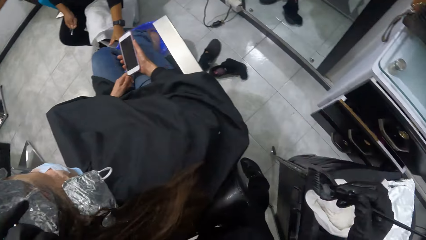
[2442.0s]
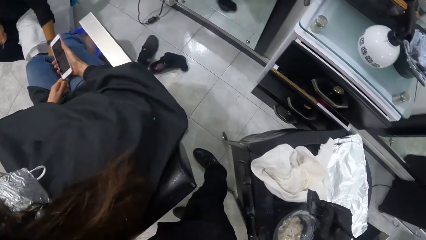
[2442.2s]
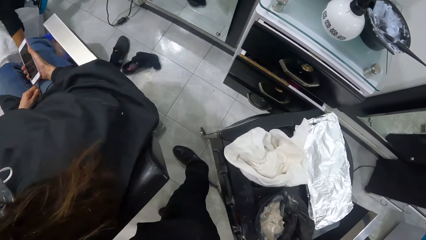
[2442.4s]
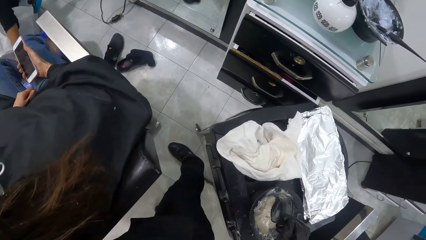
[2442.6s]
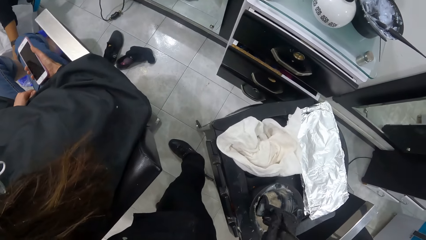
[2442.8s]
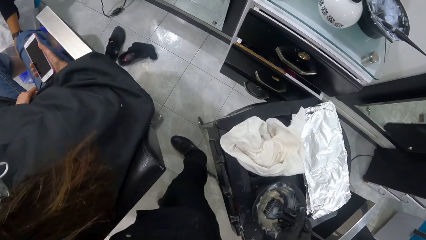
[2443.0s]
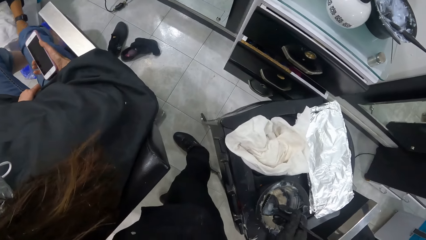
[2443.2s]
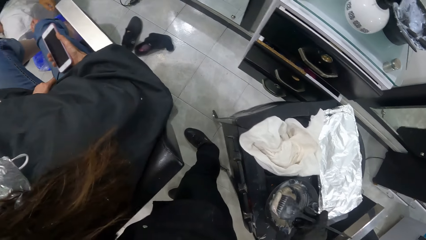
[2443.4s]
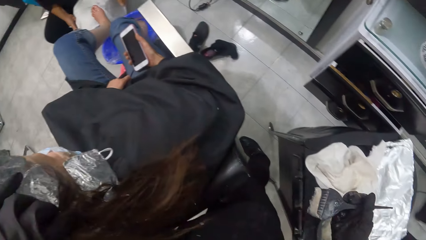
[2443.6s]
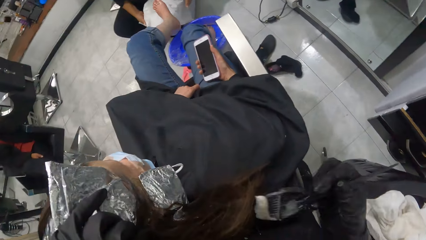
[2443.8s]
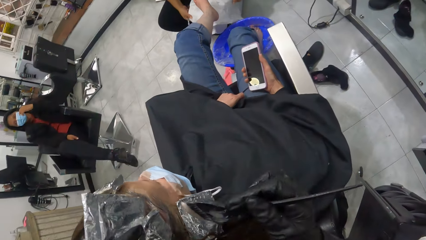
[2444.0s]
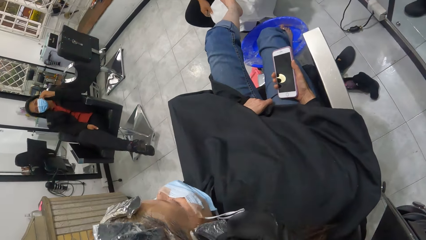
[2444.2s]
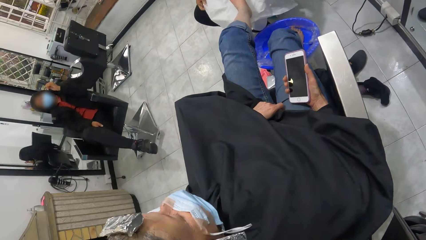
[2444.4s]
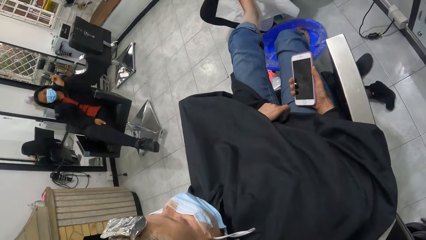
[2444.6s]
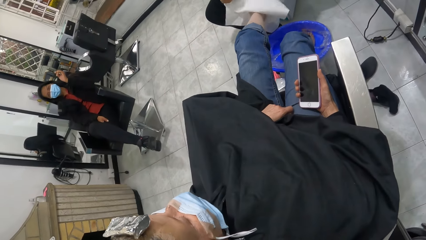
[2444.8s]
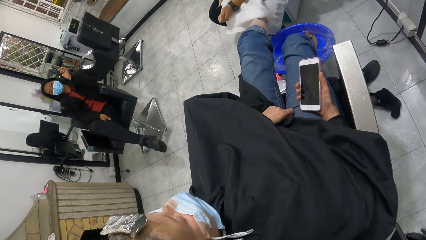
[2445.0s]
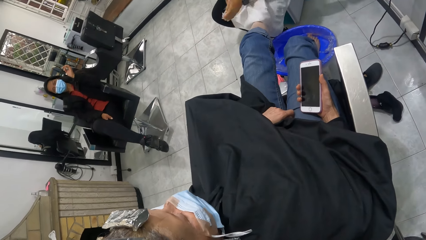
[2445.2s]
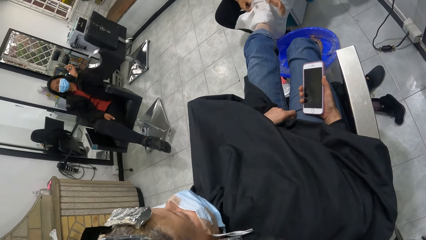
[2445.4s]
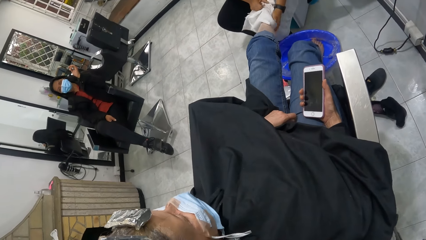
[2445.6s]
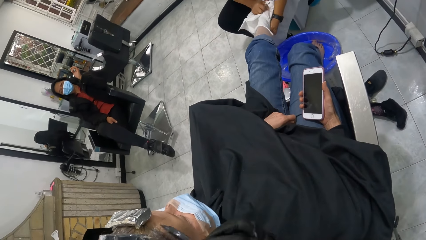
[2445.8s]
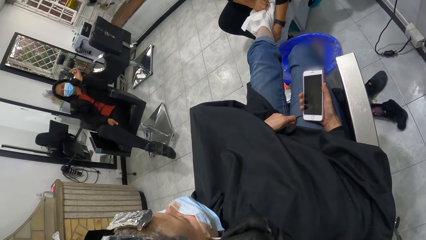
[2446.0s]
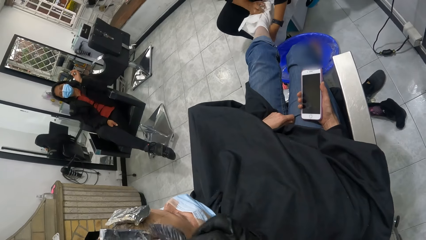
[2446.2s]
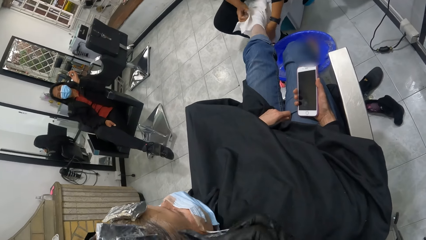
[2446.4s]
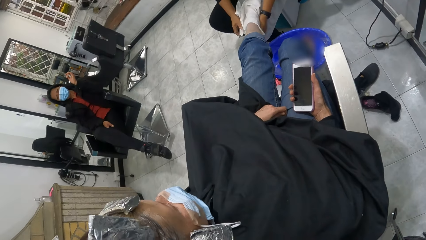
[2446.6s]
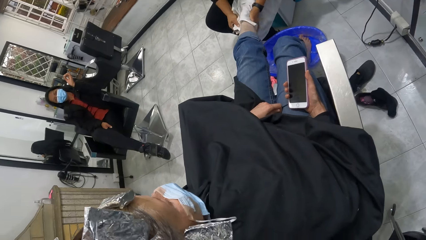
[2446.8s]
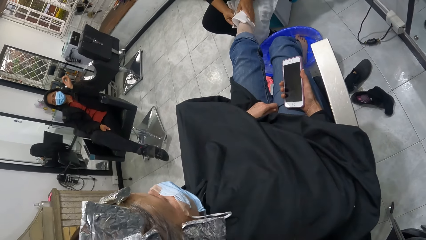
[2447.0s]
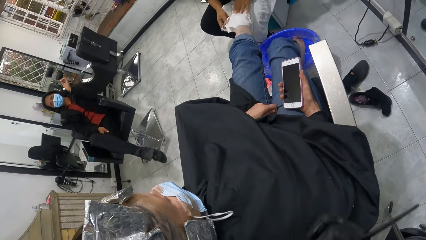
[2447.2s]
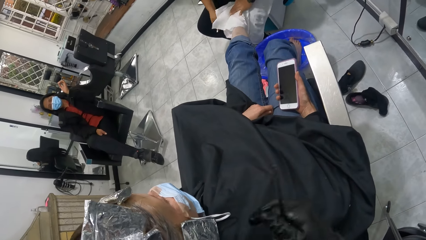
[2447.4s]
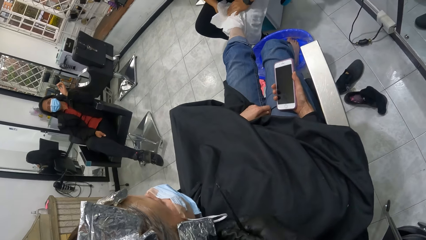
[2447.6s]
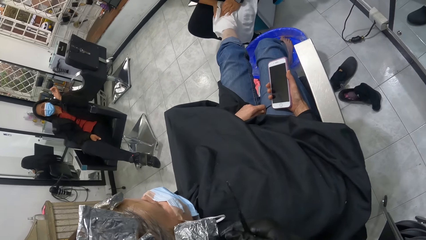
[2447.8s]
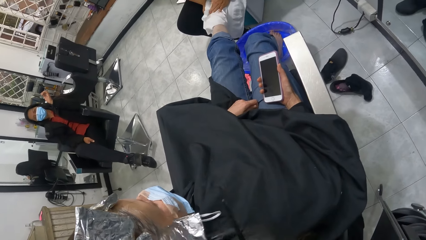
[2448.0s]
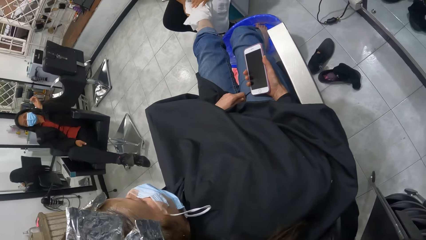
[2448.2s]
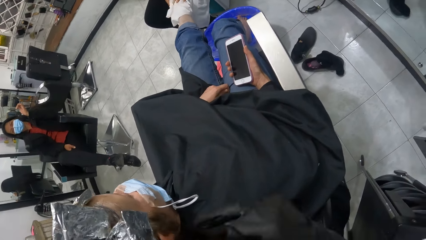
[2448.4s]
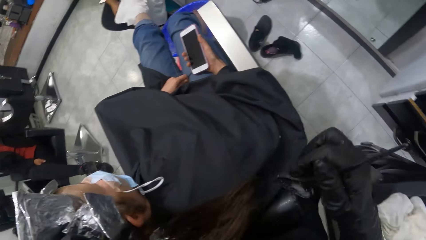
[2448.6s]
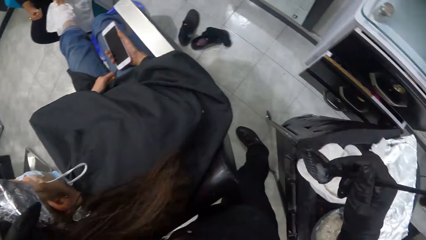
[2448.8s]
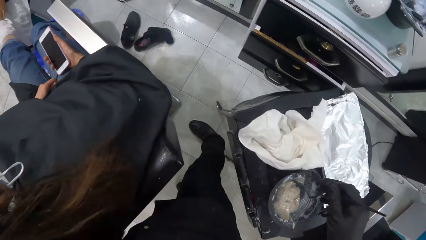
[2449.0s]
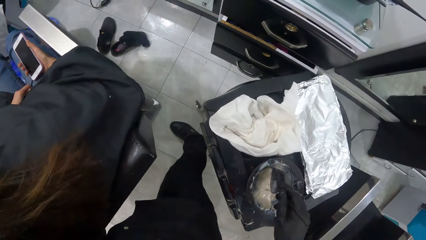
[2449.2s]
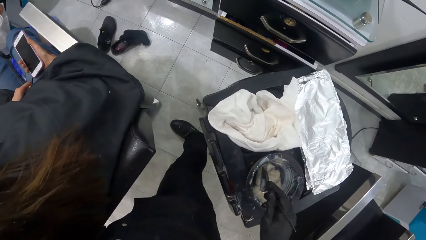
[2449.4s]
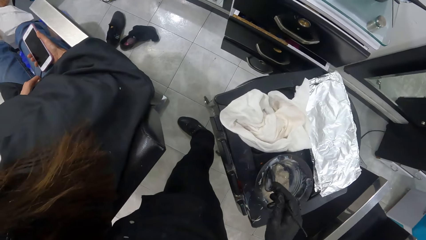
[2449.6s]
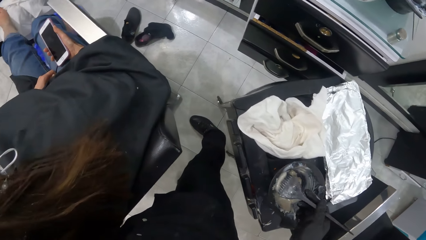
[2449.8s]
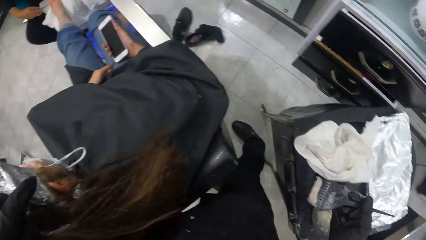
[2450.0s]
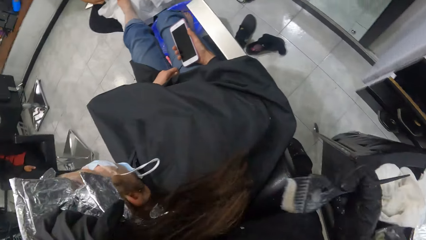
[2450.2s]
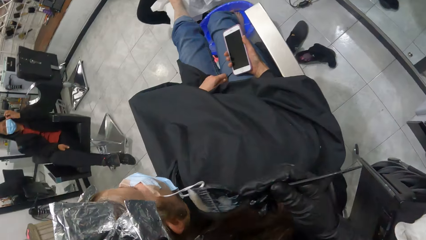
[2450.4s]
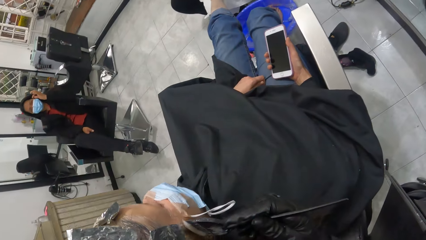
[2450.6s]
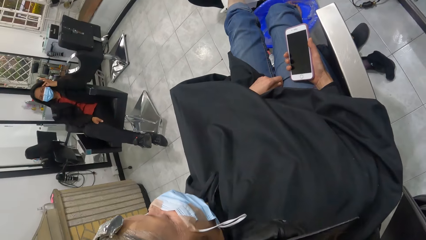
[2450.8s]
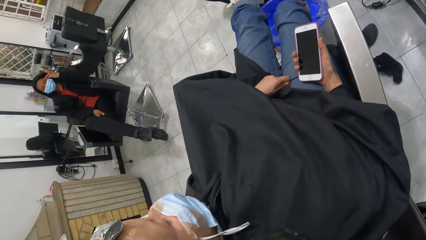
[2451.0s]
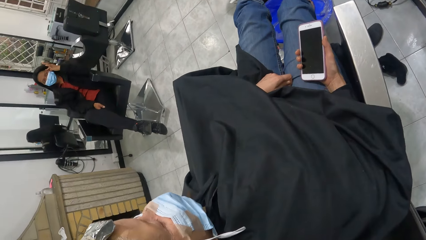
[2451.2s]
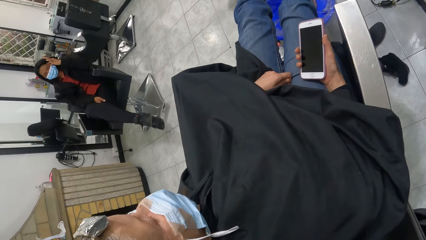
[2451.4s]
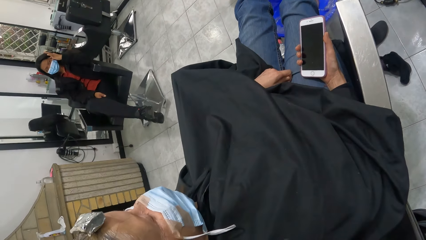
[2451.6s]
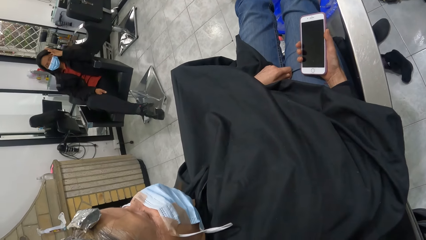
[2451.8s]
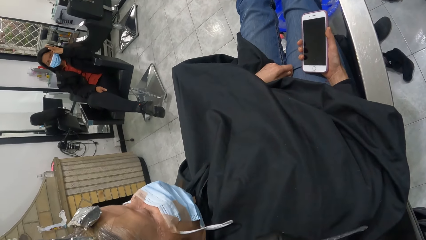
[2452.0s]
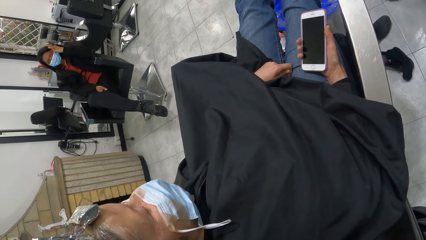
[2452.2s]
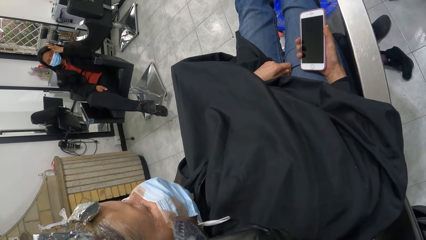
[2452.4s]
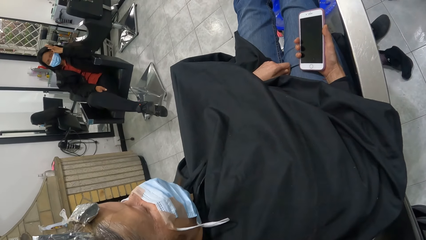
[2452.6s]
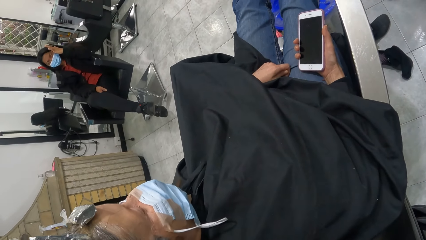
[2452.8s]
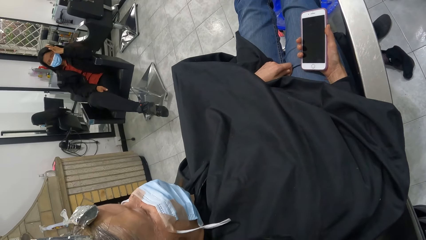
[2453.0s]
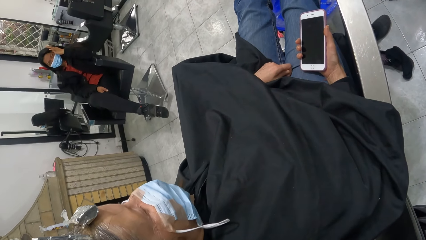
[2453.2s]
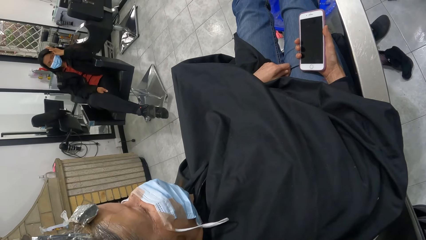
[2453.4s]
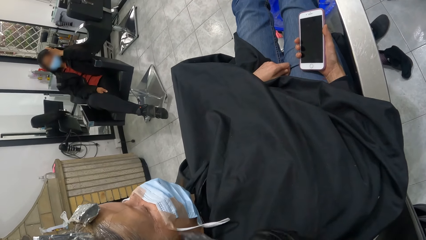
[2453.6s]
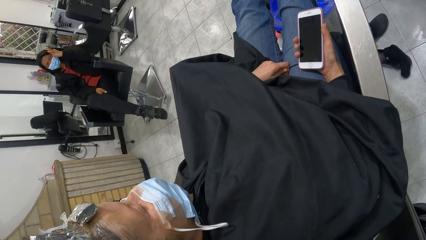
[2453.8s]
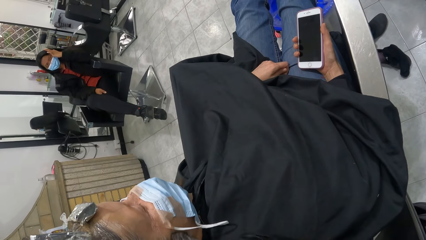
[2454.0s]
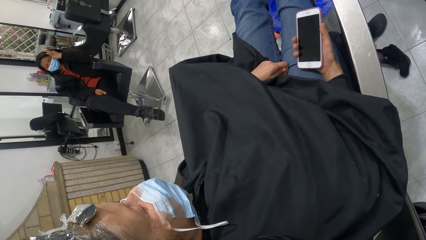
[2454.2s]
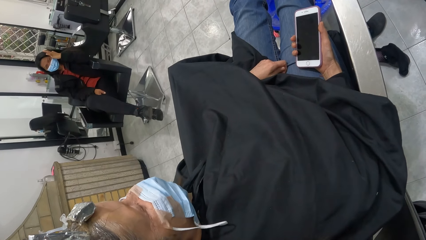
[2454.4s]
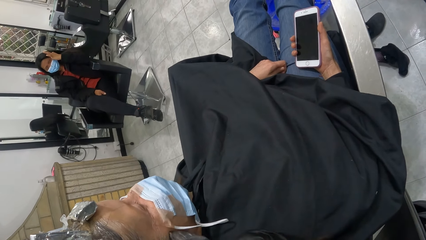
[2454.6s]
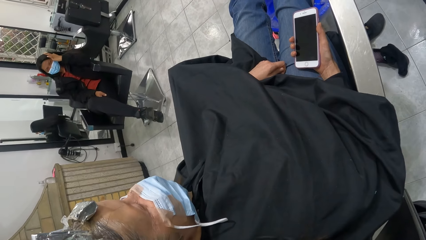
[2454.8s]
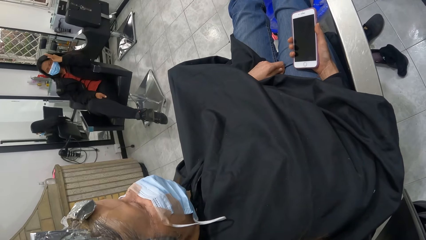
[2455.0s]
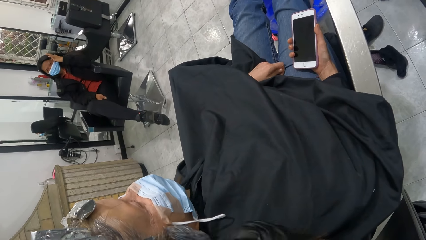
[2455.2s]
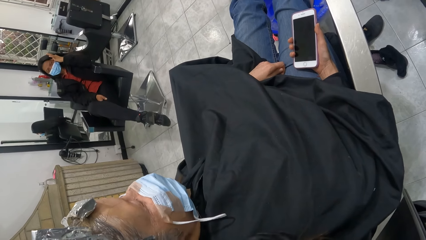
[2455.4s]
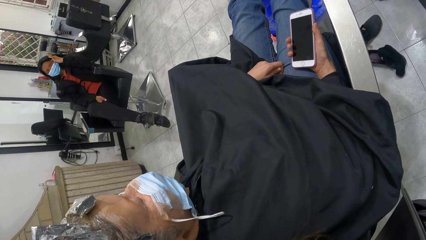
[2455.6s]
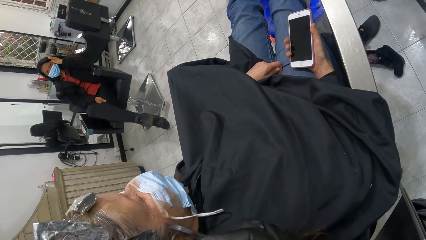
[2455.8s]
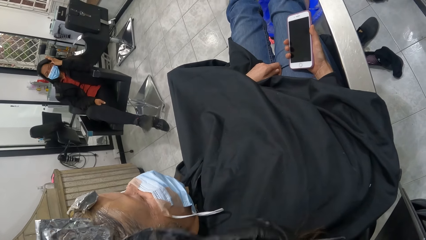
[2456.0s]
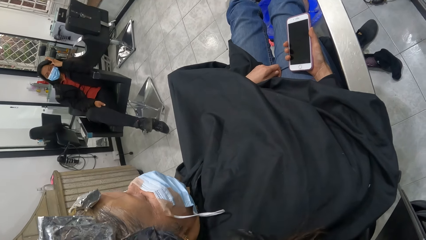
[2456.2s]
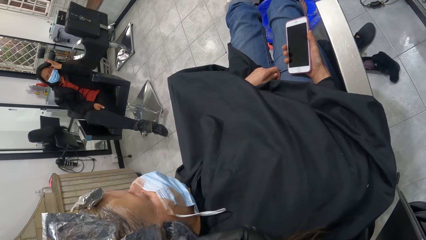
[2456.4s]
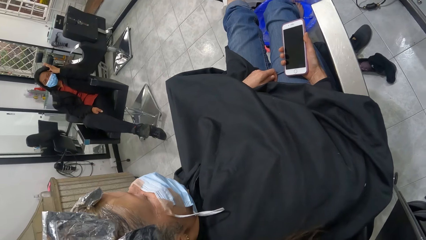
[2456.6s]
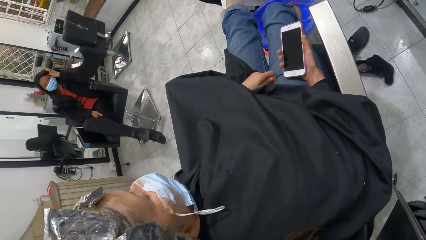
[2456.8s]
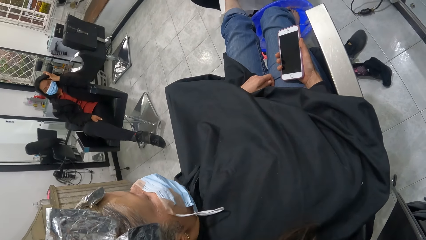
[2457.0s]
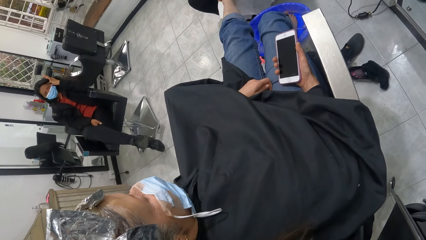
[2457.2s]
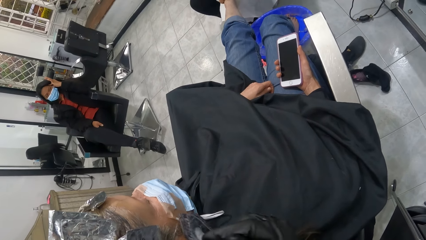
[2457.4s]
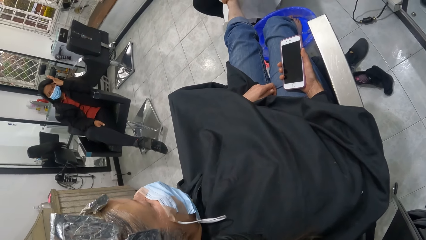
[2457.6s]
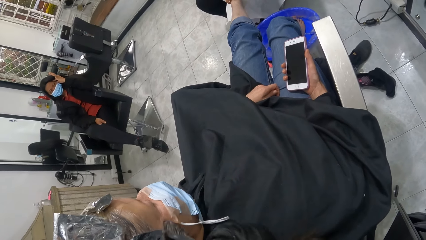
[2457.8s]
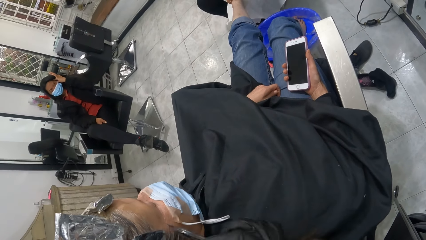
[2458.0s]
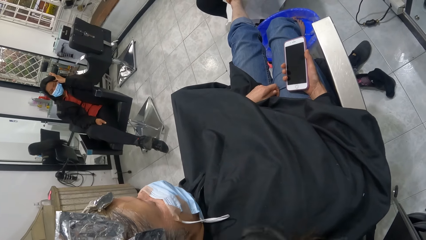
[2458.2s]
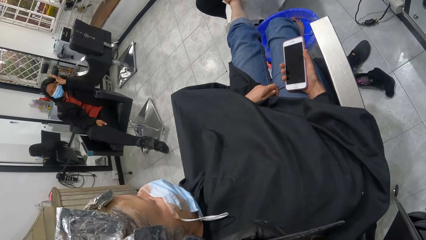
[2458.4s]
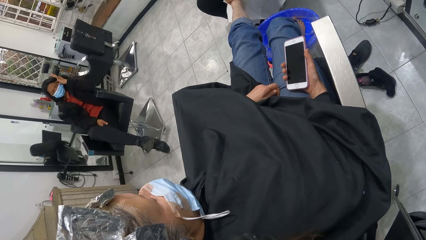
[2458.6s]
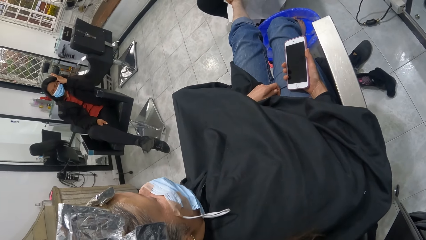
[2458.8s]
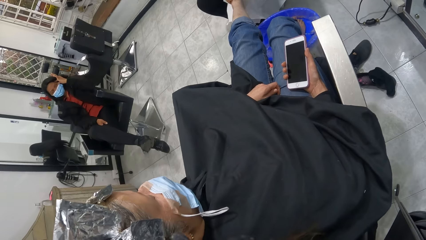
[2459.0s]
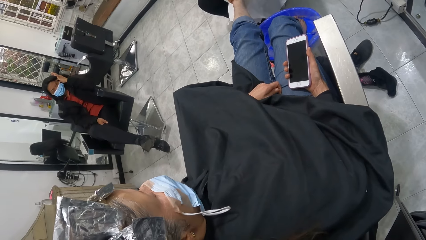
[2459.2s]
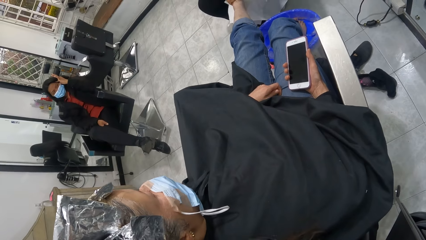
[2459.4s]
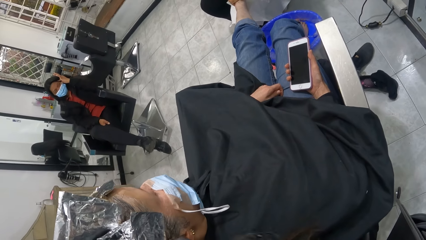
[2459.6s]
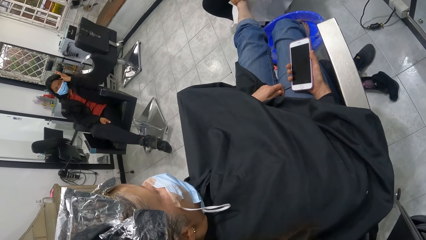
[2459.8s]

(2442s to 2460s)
A woman holds some plastic rods with her right hand. The camera wearer dips the brush in her right hand into the bowl containing the cream on the table. The woman wraps the cloth on her left lap on the left leg of another woman with both hands. The camera wearer rubs the cream in the brush on the hair of the other woman with her right hand. She pulls the brush off the other woman's hair. She scoops relaxer from the bowl with the brush in her right gloved hand. She removes the brush from the container. She applies relaxer on the other woman's hair with the brush in her right gloved hand.
